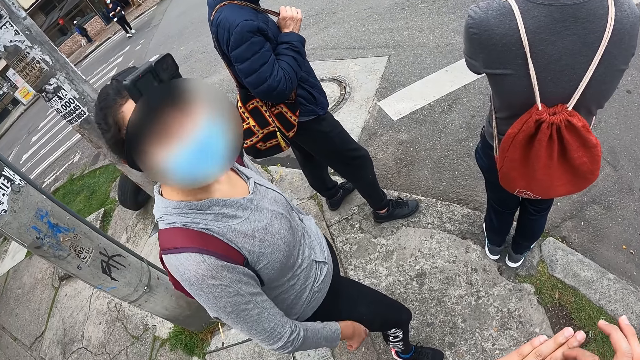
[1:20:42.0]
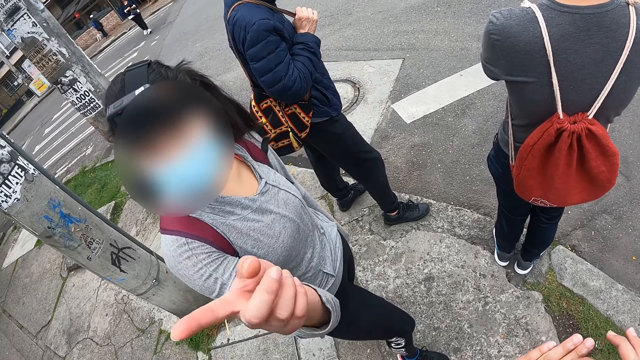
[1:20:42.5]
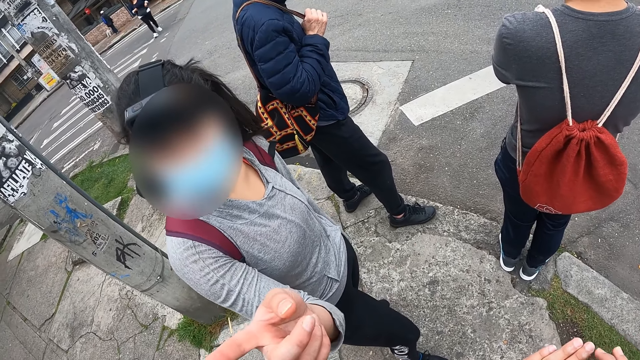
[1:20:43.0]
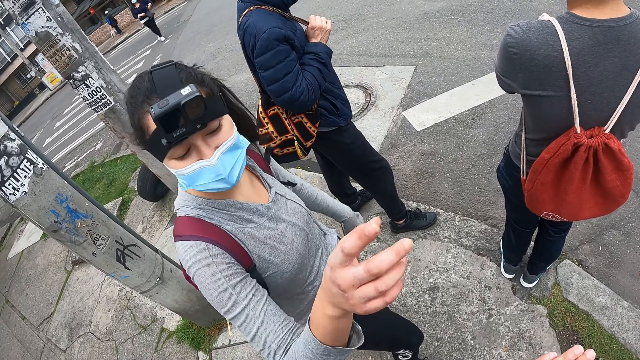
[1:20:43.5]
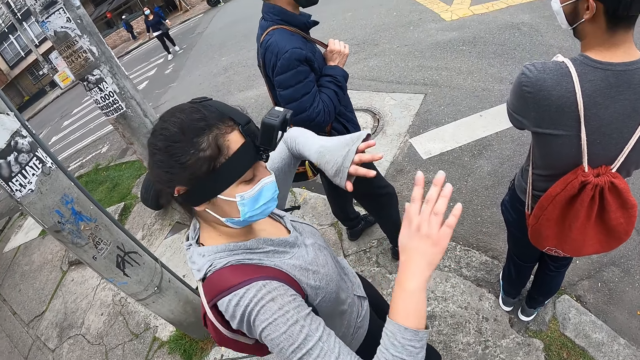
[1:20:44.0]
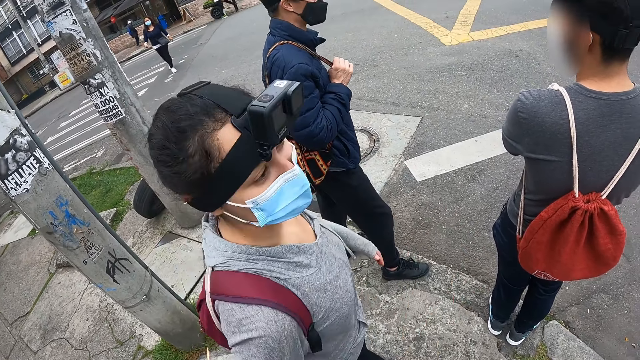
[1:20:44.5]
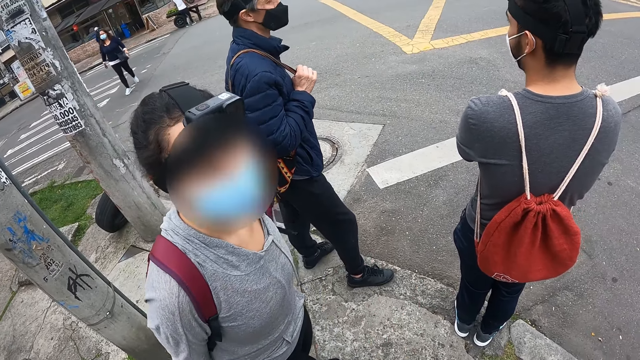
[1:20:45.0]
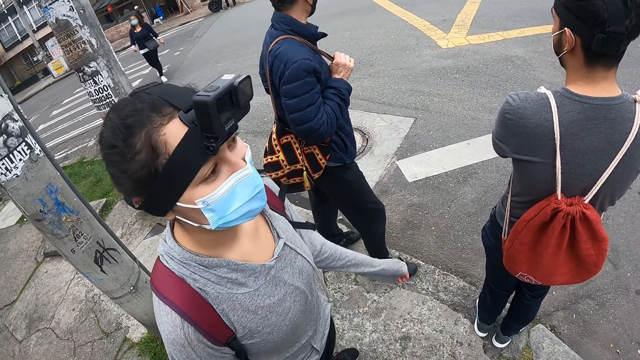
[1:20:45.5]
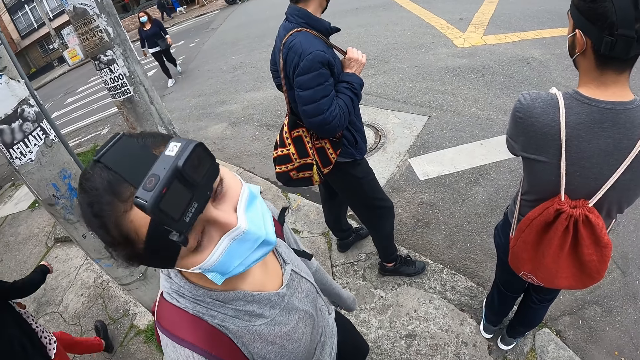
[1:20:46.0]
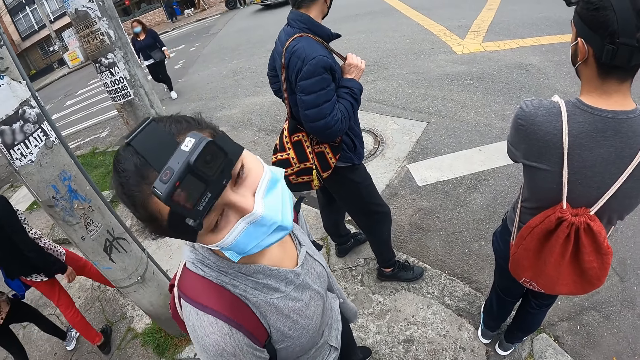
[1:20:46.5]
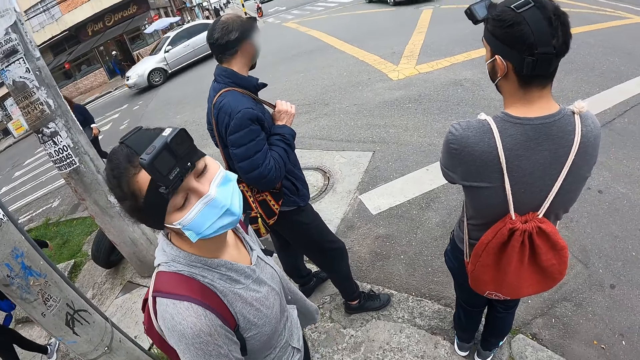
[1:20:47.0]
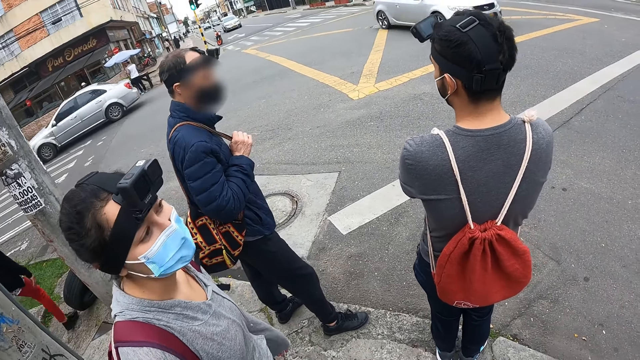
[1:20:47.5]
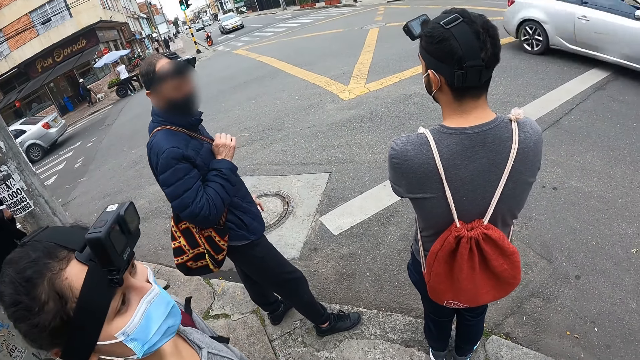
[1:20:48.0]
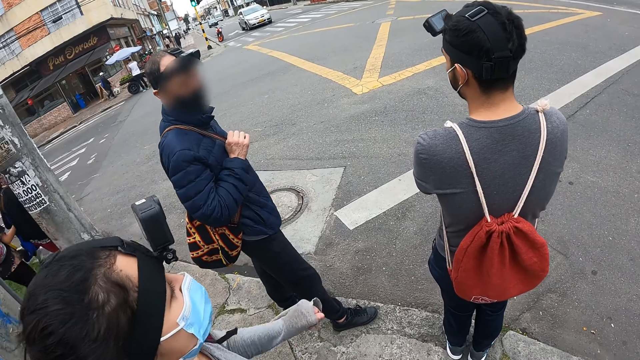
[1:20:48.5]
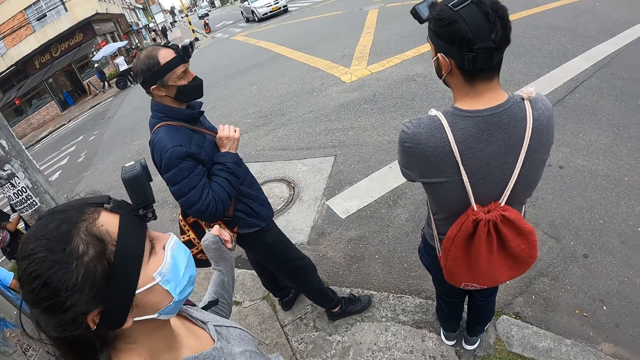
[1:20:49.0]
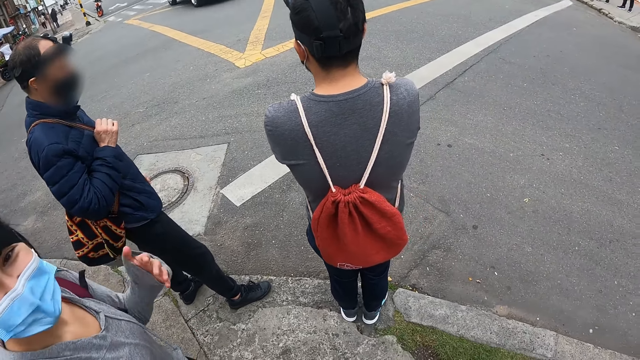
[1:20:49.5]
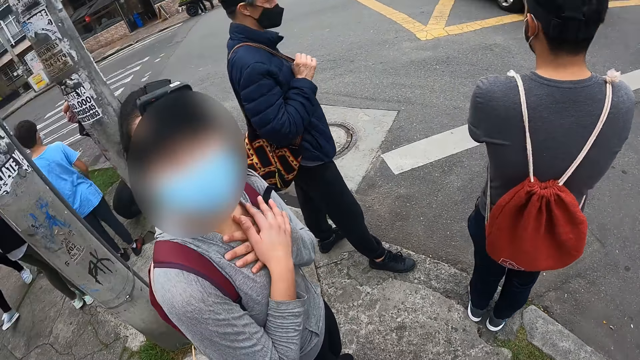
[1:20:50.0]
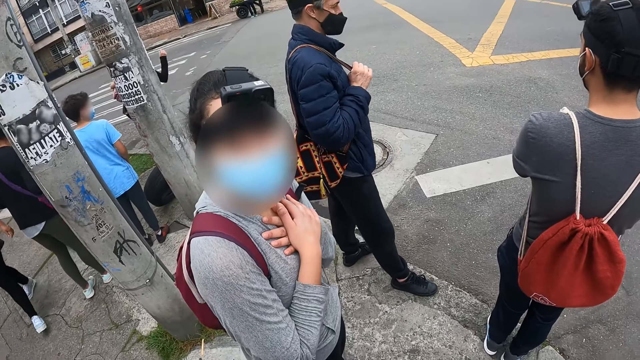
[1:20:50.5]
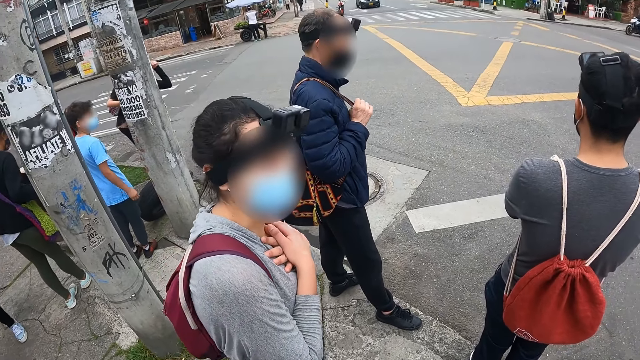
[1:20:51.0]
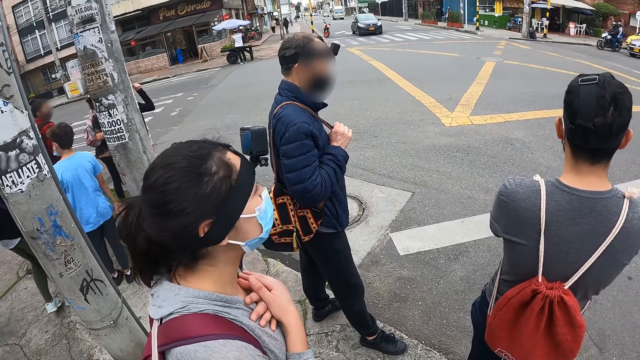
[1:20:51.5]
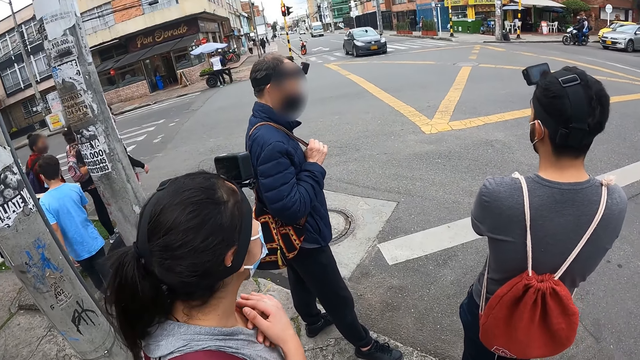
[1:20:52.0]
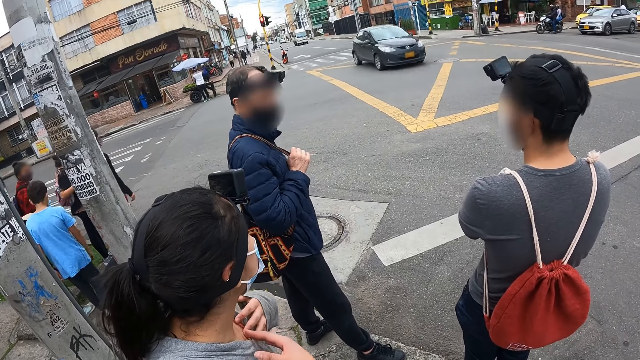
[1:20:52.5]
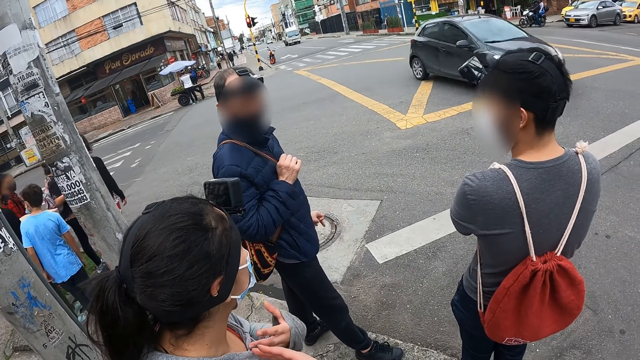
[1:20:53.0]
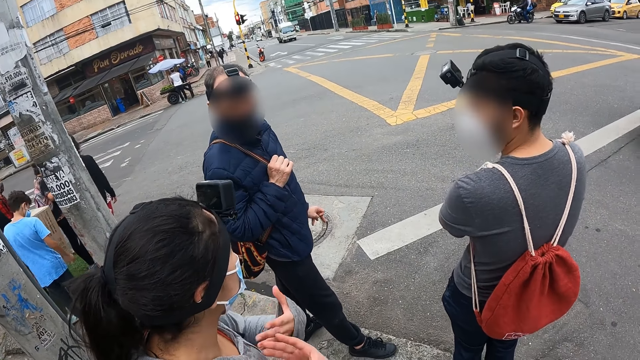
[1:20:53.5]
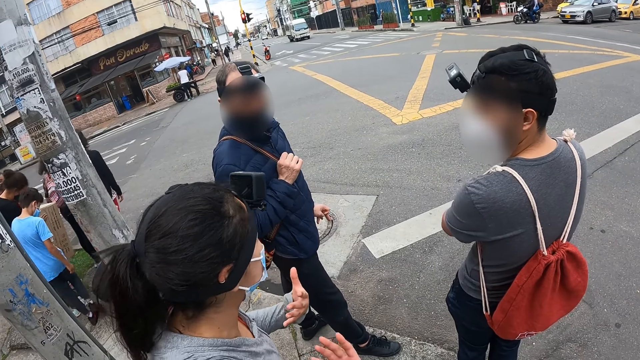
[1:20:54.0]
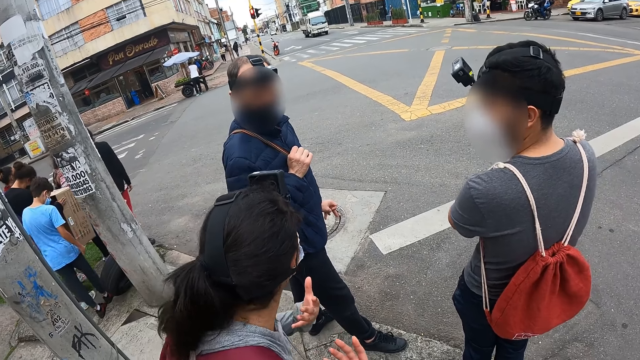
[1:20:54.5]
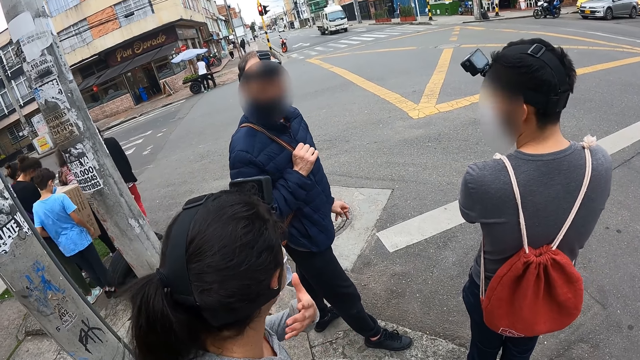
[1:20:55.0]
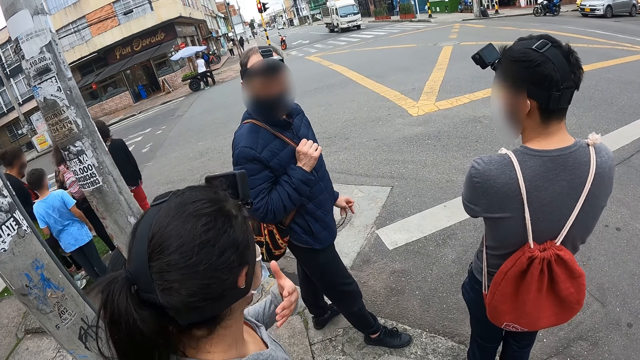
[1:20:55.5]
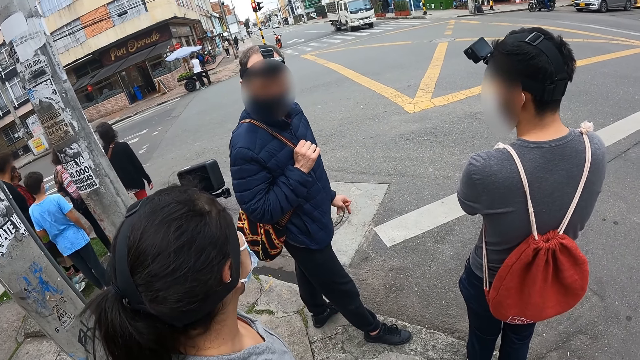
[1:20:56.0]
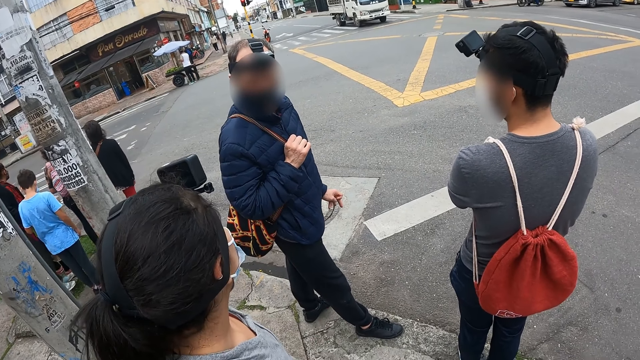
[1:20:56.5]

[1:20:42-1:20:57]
A person talks to two other persons.

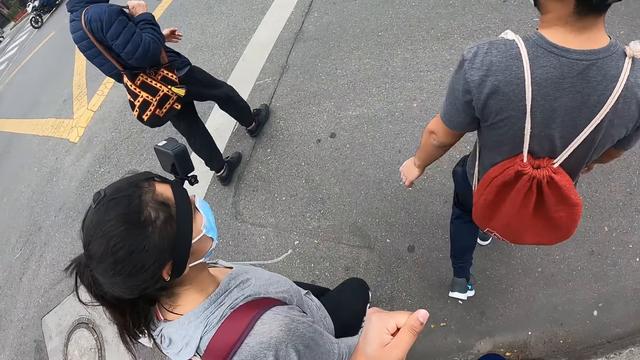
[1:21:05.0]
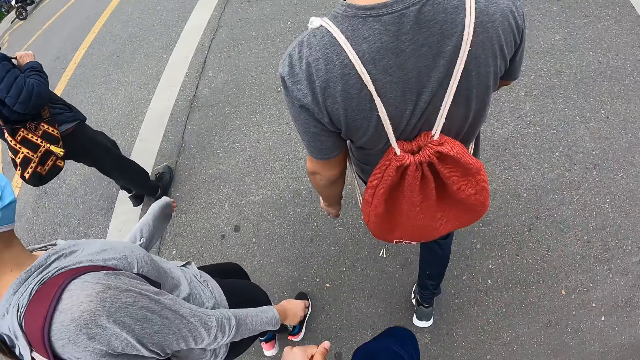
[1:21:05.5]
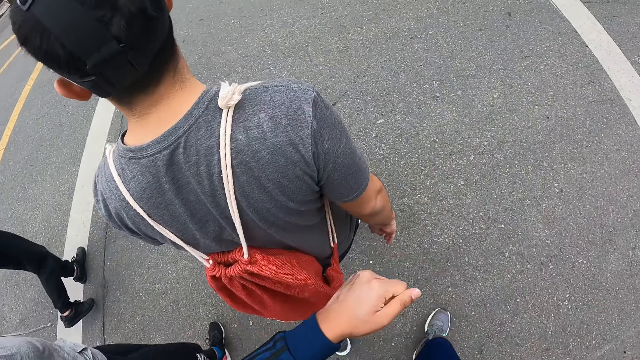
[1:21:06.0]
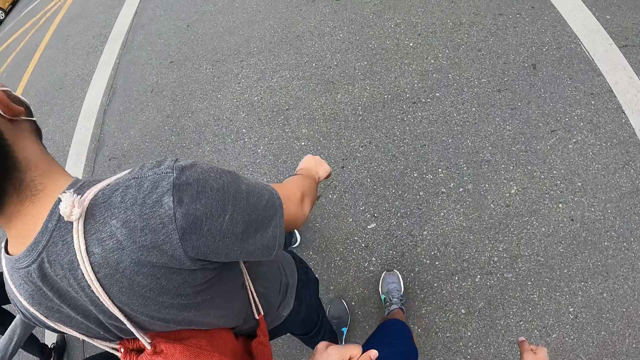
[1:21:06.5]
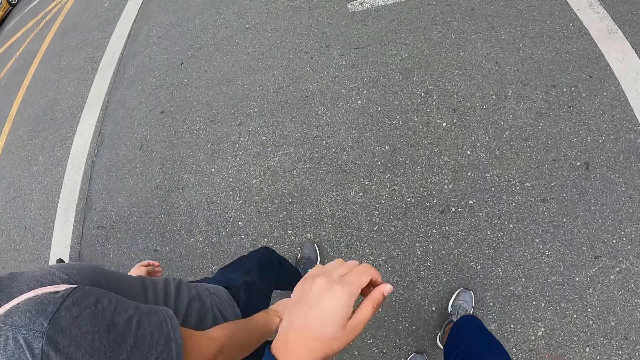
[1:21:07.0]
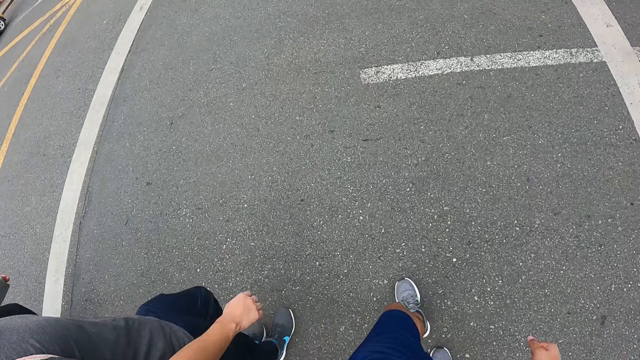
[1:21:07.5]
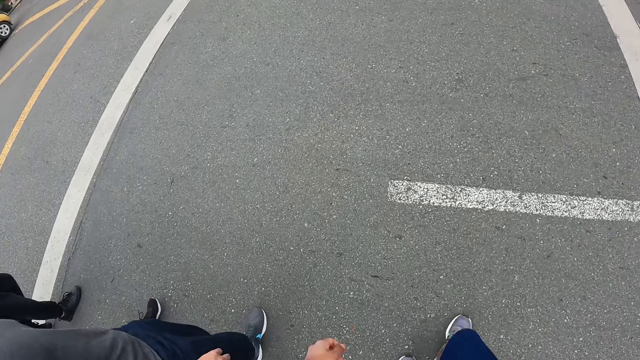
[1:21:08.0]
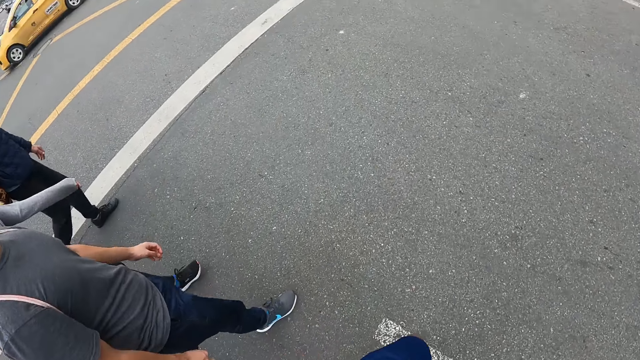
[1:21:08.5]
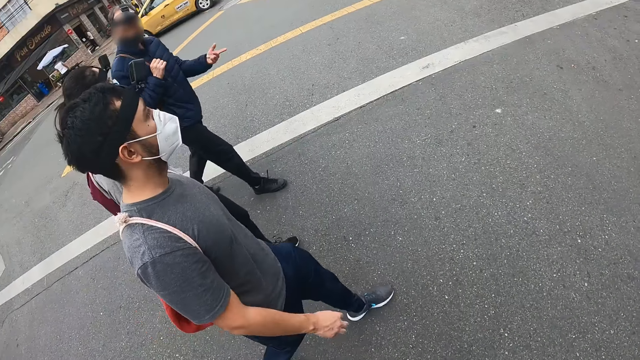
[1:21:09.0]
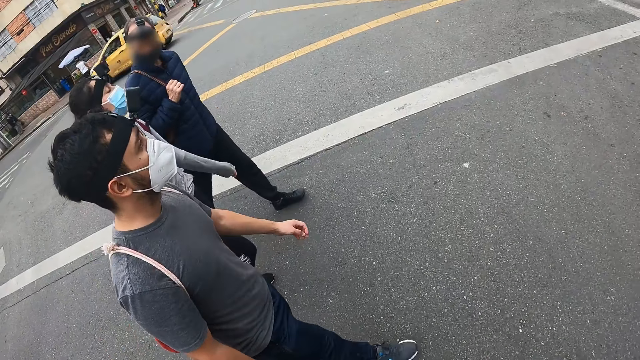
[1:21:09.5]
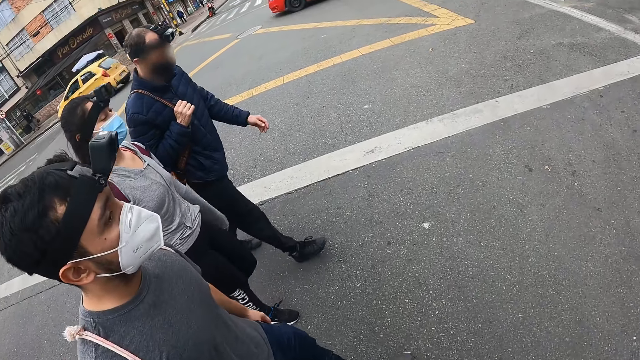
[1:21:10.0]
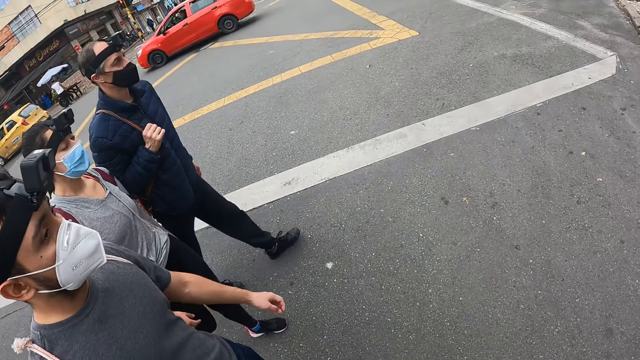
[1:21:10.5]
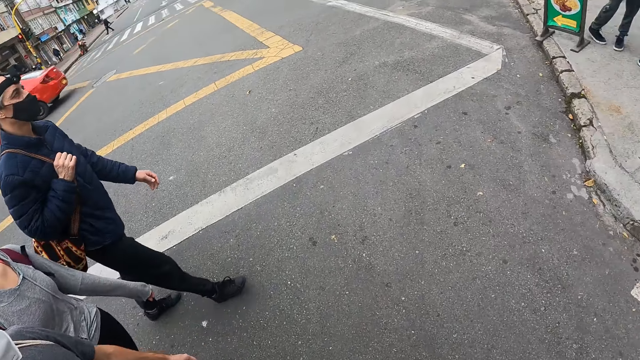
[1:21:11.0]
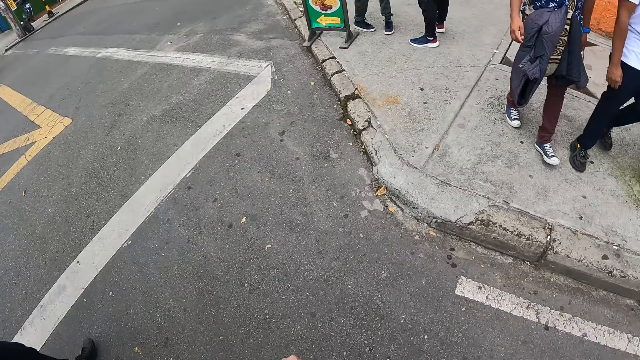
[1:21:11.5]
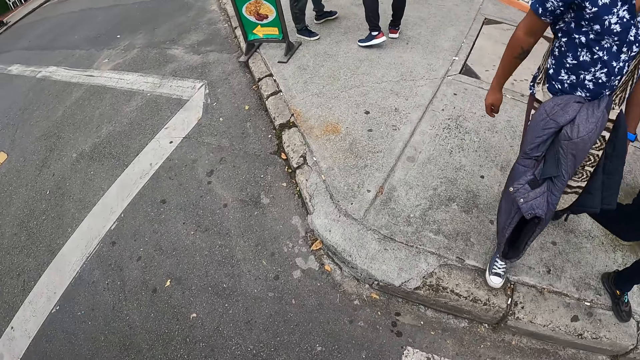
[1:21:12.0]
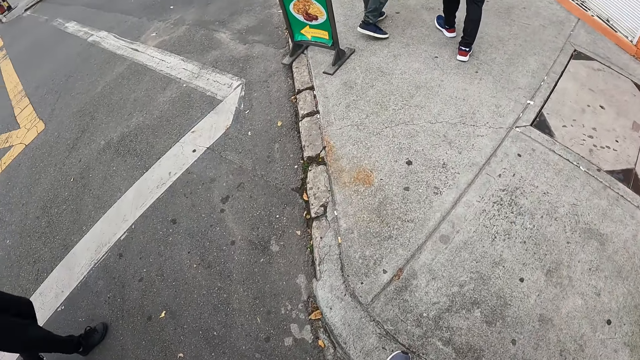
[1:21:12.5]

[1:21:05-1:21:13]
The camera wearer walks around. They cross the road with a woman, a man and another man.
